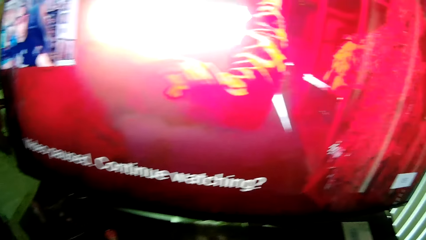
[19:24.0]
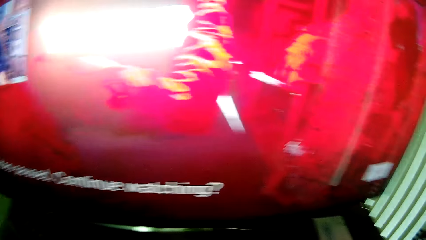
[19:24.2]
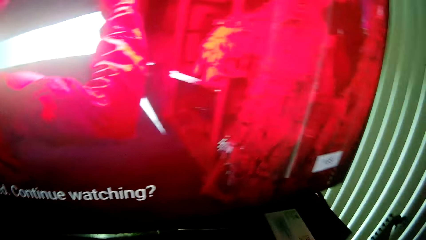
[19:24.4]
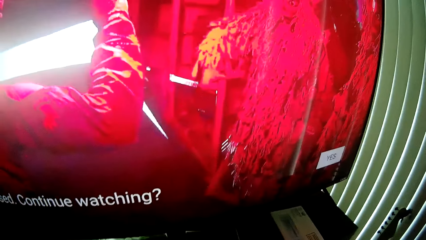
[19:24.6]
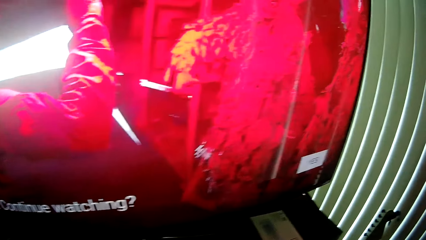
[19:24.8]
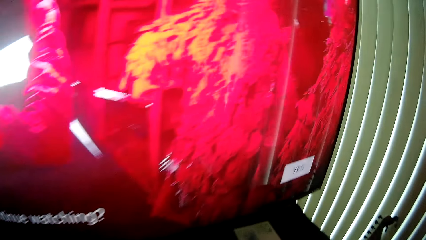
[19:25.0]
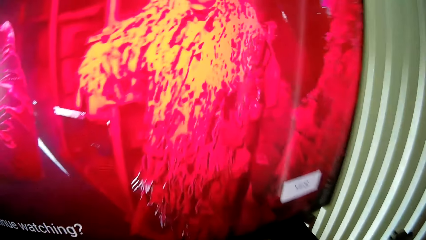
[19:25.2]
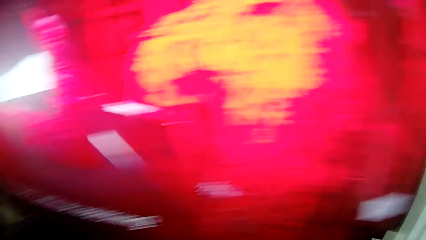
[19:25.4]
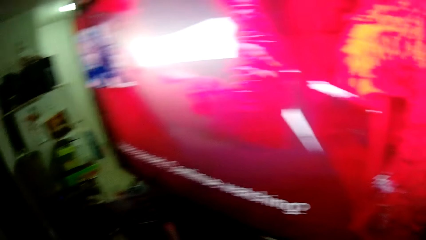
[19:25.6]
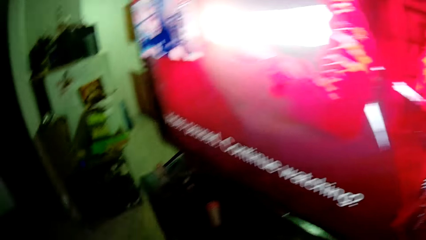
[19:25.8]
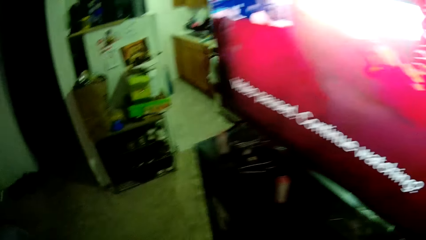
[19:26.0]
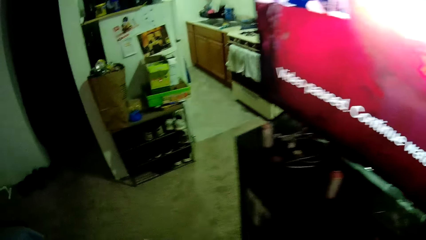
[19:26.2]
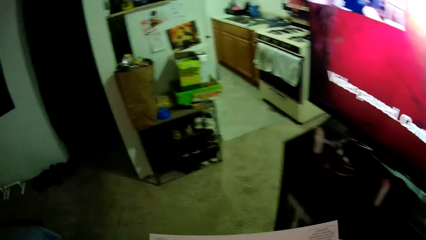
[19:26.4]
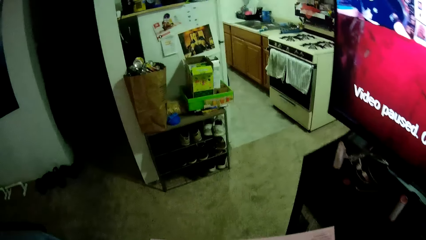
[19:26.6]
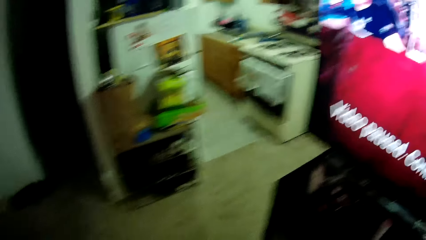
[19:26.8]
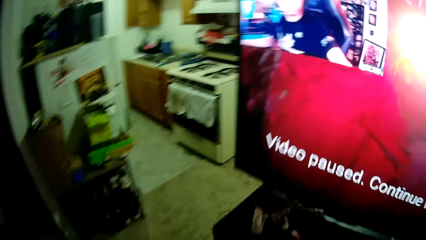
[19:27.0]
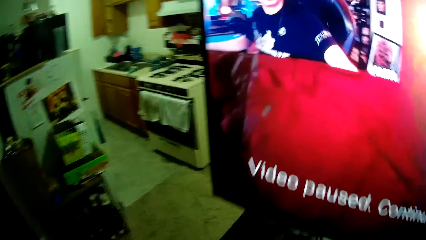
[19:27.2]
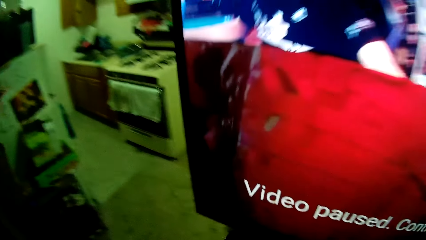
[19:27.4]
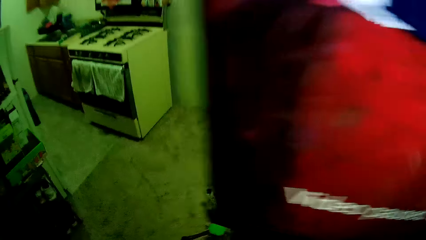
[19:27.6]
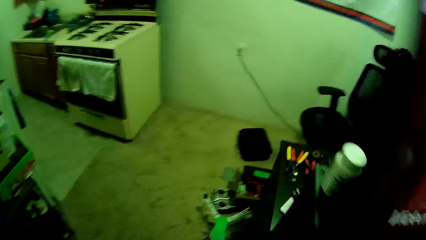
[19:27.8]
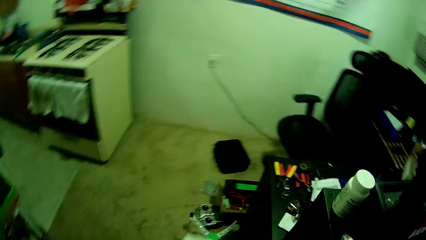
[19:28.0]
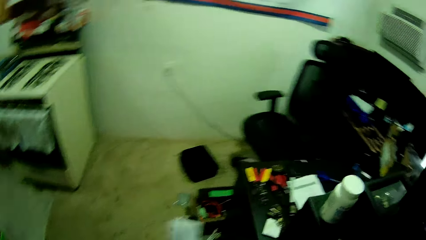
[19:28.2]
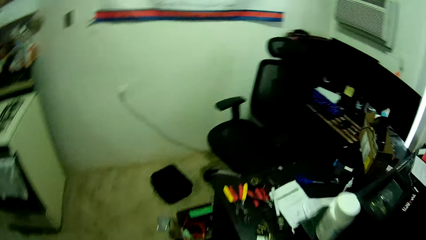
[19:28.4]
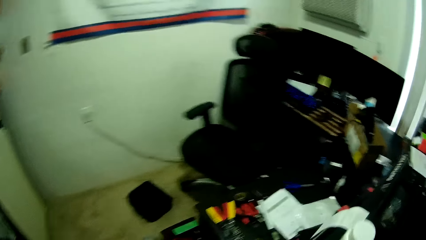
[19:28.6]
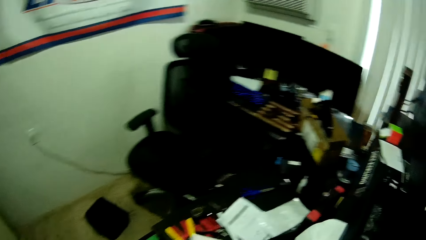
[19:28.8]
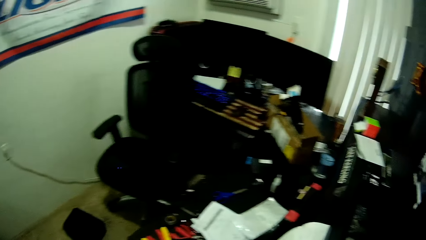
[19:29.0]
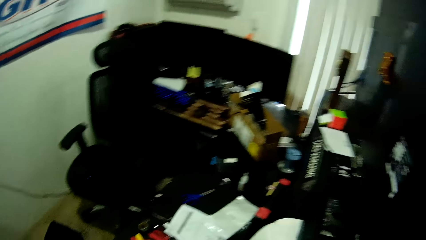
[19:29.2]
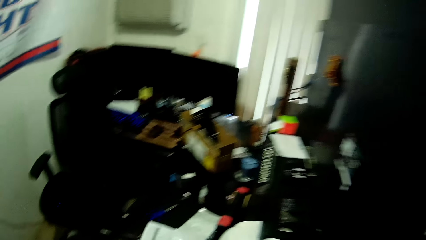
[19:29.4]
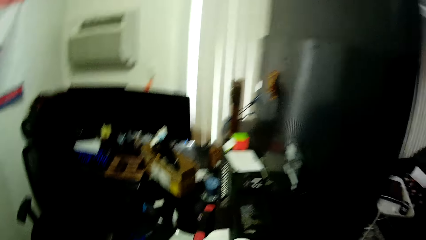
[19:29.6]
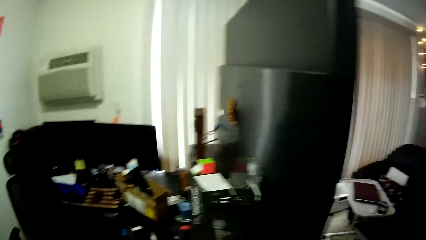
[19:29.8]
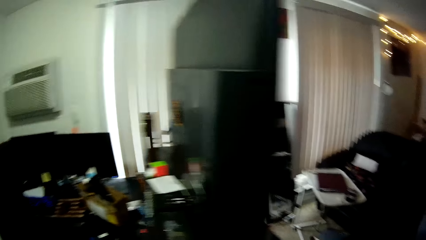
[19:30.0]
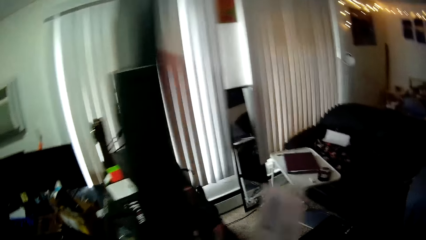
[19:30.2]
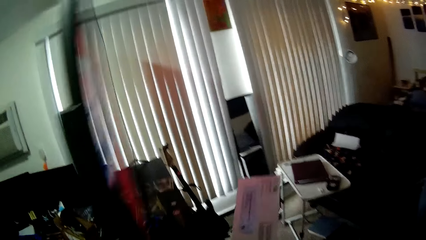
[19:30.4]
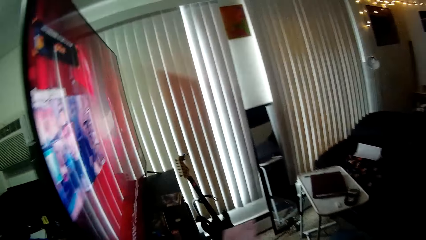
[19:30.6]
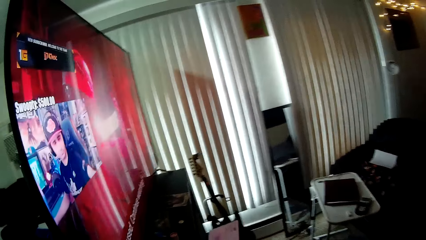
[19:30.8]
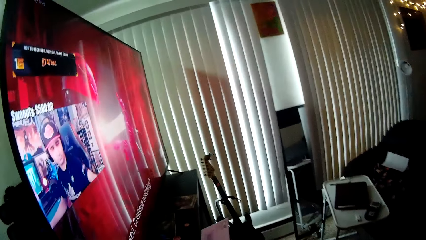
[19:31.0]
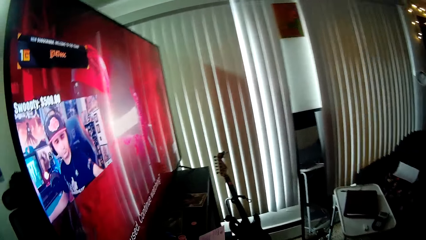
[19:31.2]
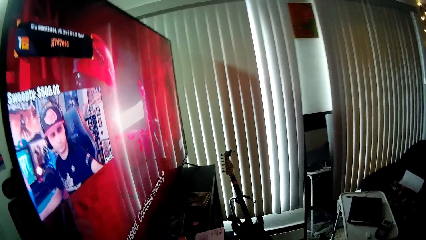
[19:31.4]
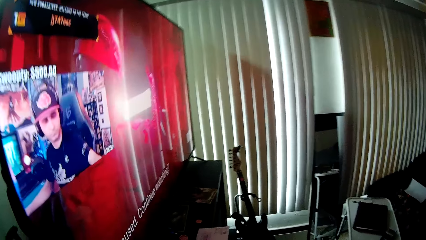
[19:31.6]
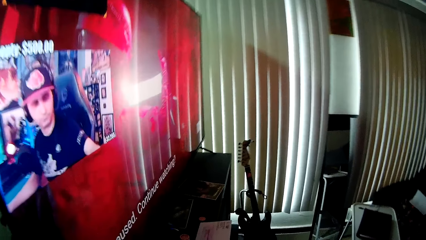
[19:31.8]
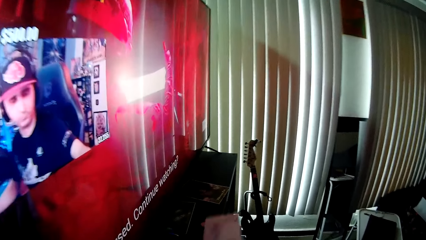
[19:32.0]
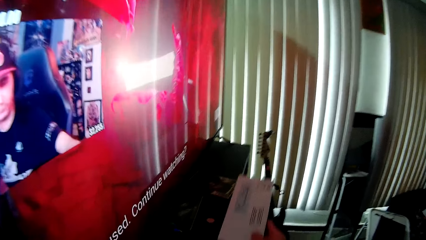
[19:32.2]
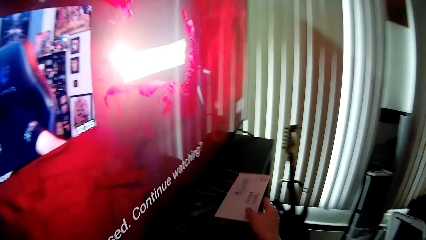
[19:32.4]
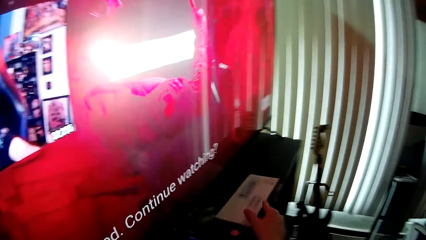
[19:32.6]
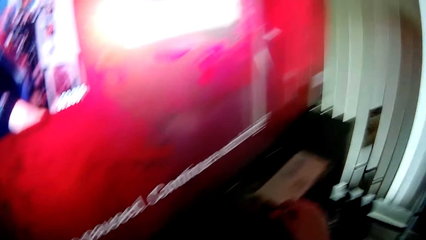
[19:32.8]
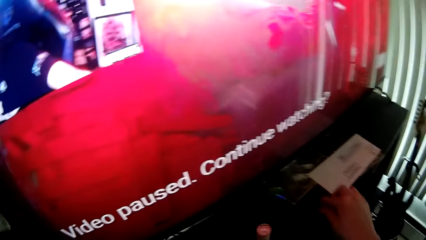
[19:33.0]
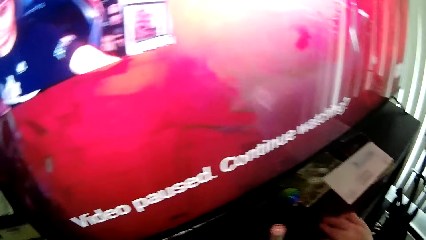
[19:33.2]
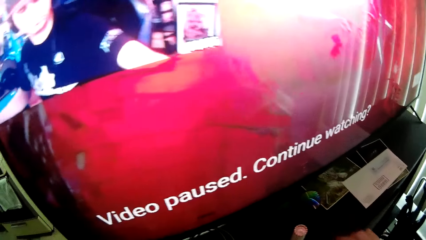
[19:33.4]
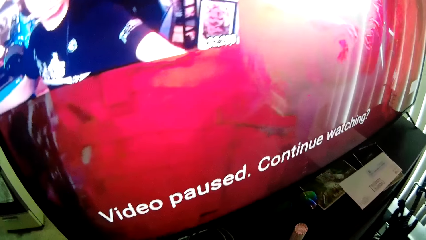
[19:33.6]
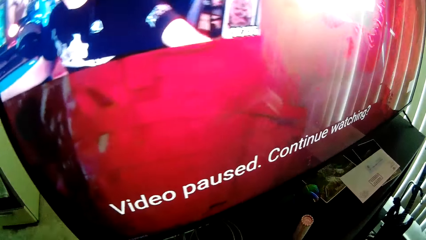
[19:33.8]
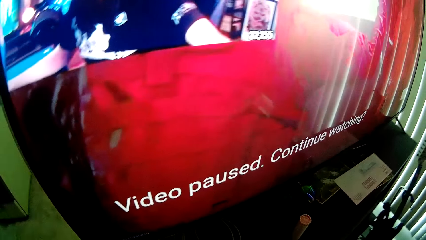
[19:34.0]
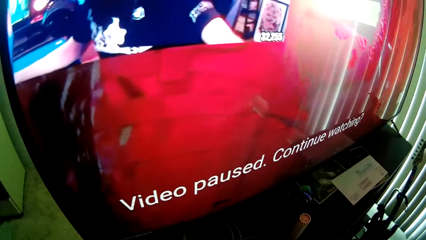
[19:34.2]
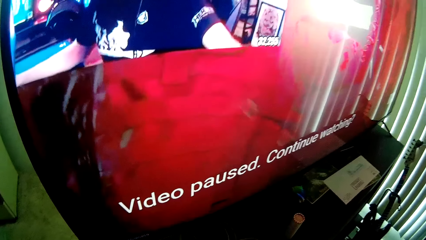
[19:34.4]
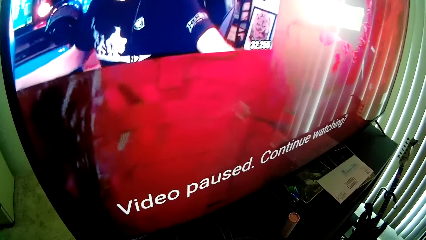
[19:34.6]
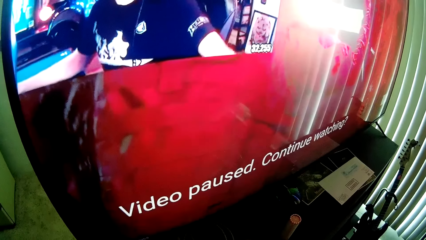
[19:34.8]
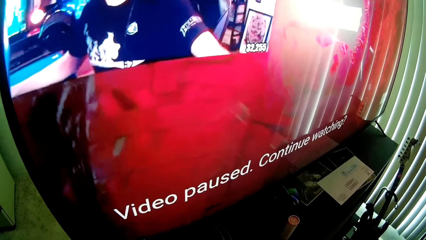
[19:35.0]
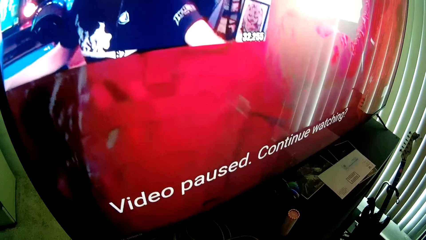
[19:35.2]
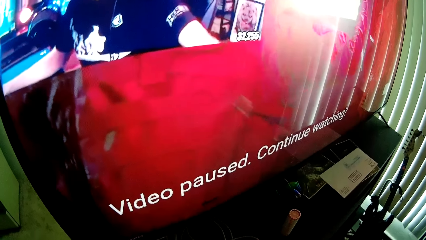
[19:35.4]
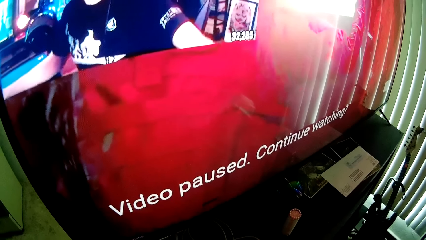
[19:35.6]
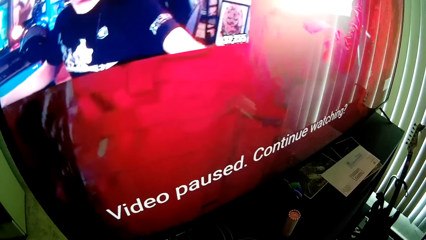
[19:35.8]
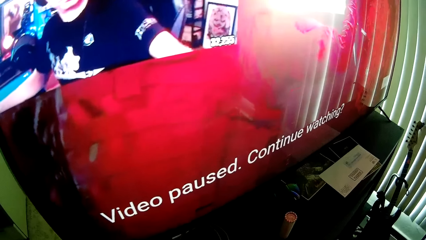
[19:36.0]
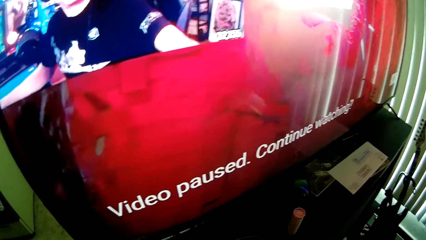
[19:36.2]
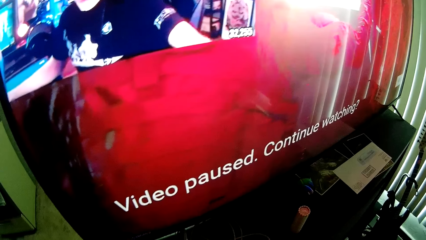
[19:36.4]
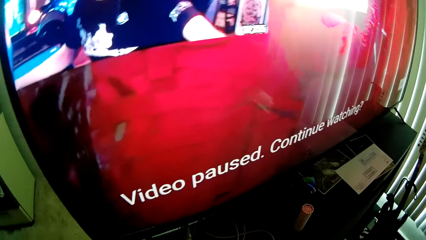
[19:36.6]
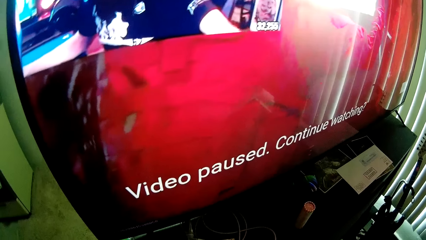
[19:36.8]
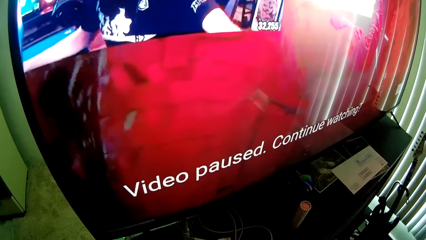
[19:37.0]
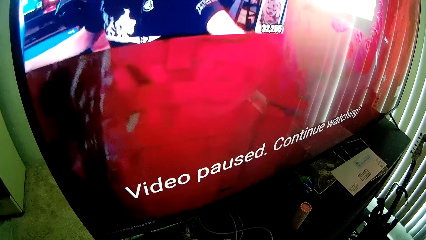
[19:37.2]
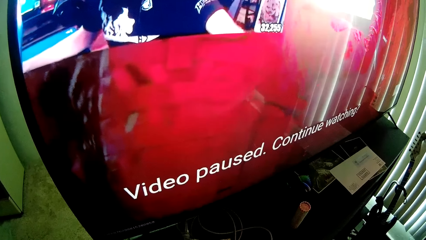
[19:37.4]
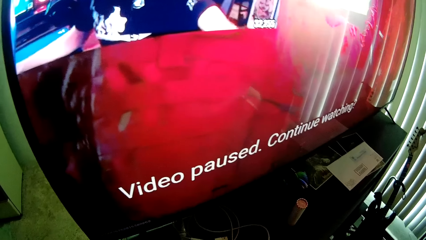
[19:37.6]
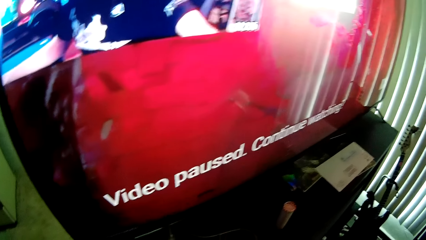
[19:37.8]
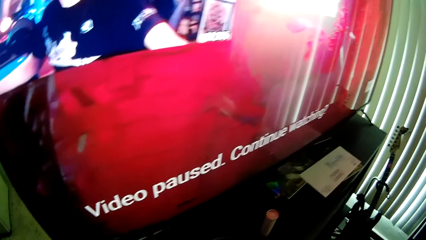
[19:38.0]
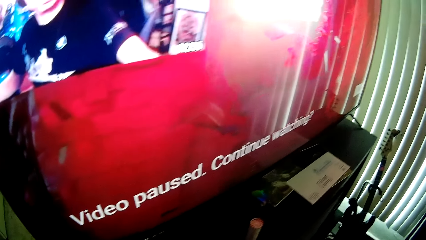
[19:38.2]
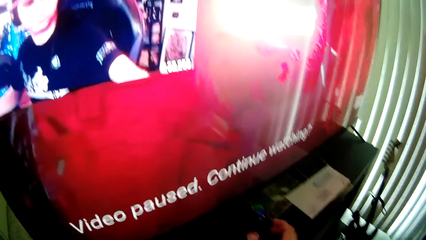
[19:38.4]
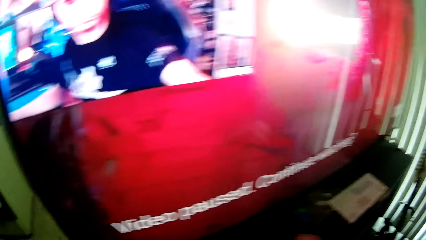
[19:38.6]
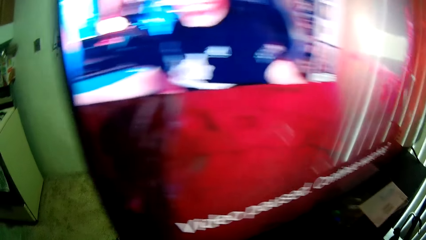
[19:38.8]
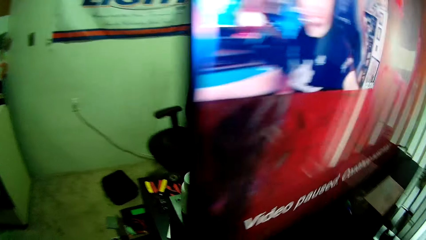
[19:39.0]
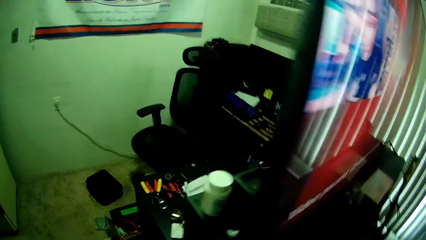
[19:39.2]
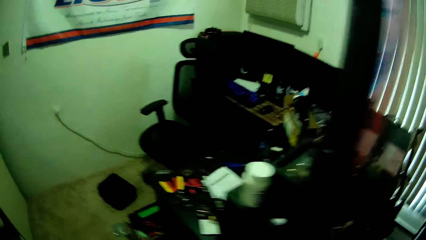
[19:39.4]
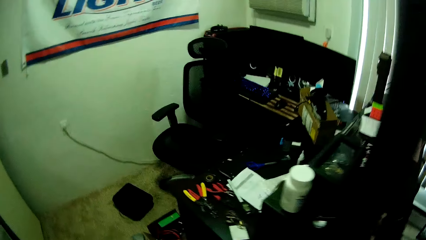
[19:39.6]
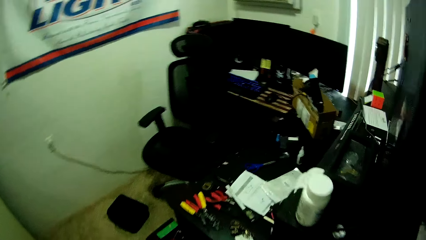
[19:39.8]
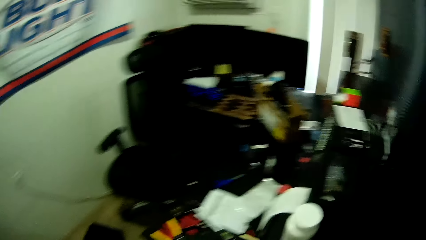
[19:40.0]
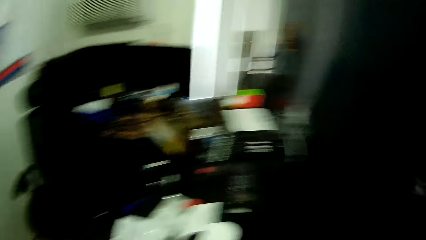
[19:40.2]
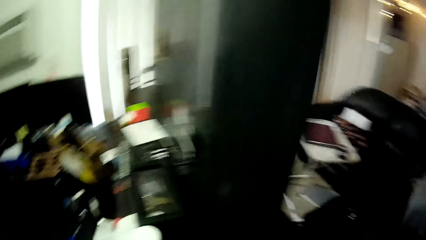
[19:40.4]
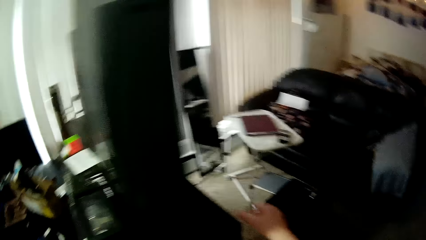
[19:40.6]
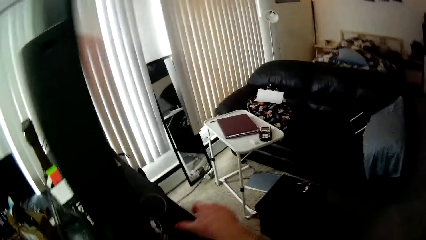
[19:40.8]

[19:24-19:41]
The camera wearer picks up an envelope from a TV stand. They drop the envelope on the TV stand. They return the envelope. They pick up a pill case.
